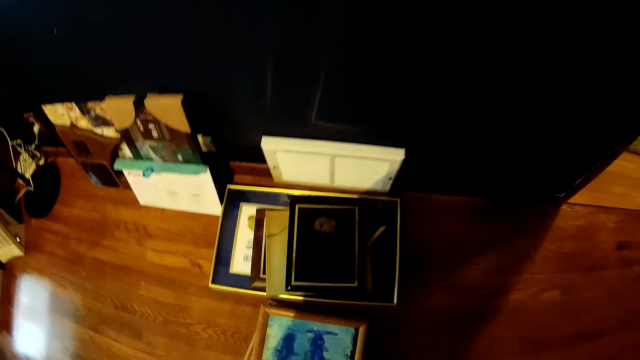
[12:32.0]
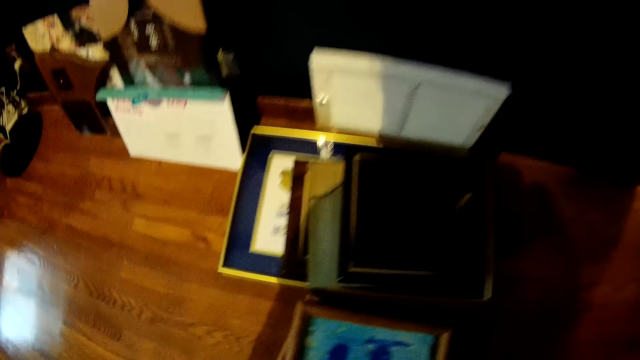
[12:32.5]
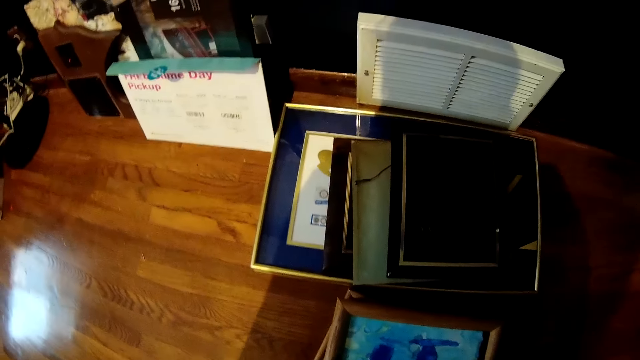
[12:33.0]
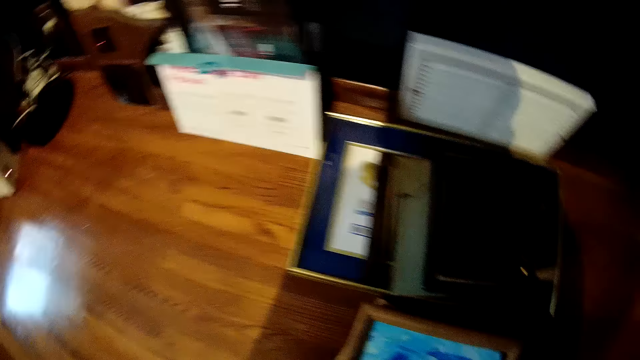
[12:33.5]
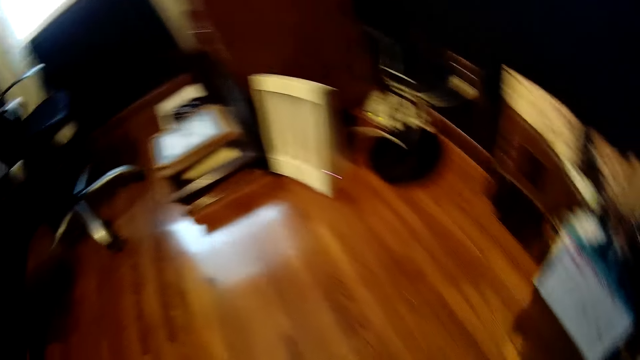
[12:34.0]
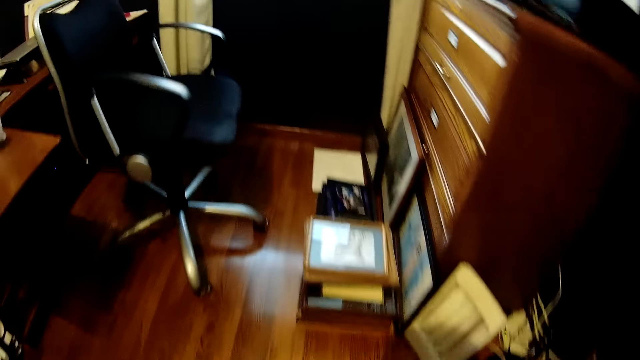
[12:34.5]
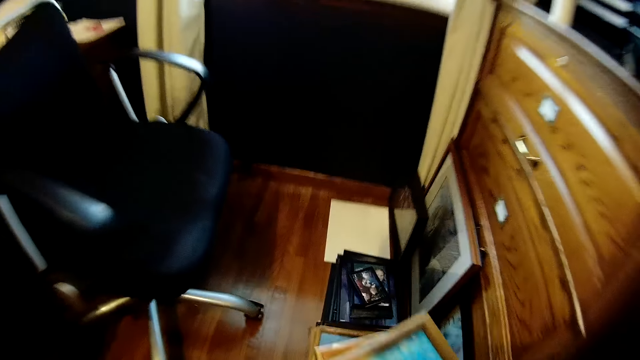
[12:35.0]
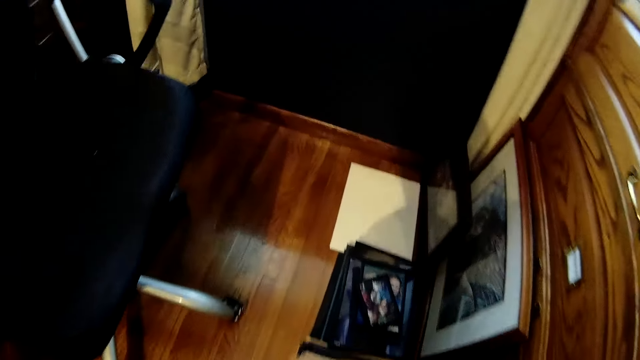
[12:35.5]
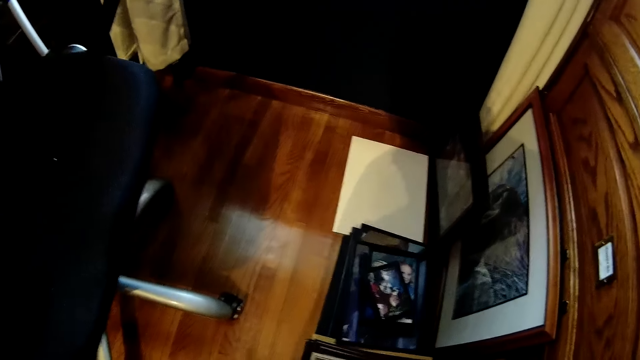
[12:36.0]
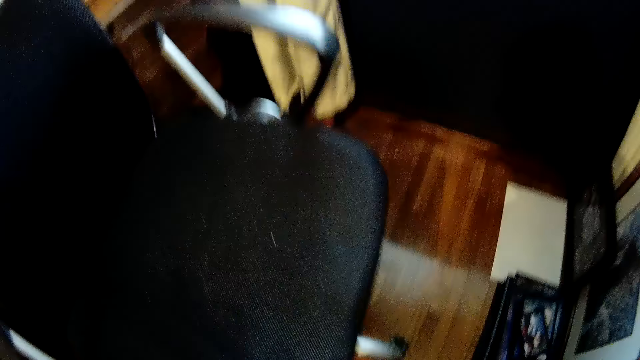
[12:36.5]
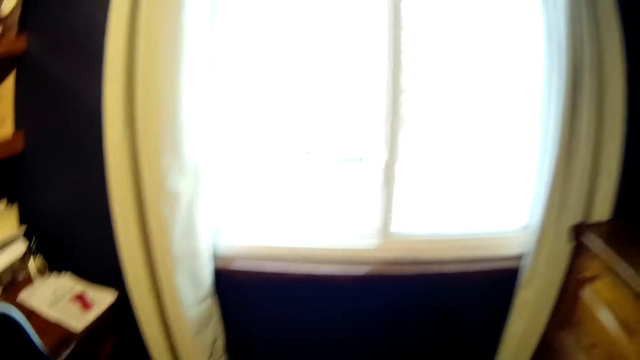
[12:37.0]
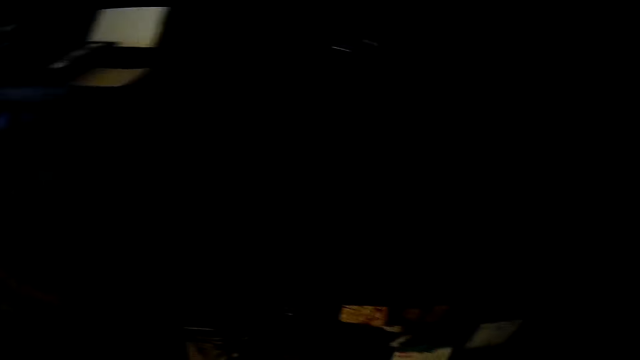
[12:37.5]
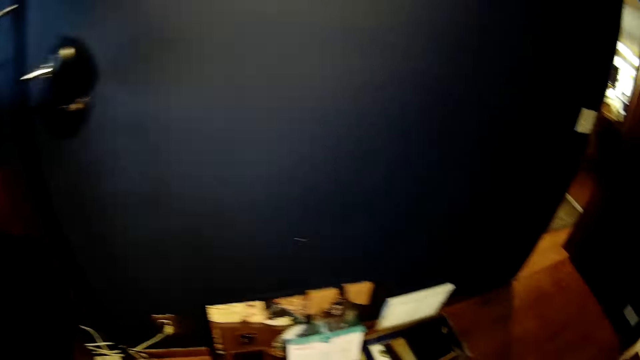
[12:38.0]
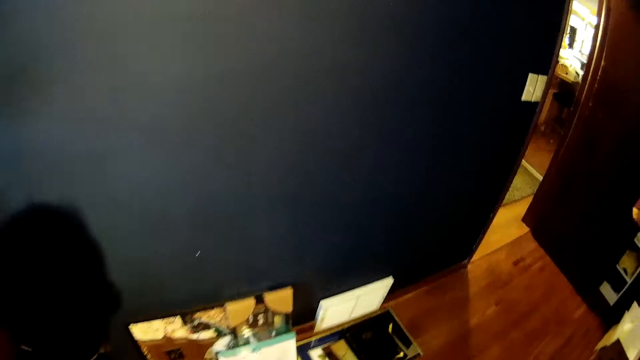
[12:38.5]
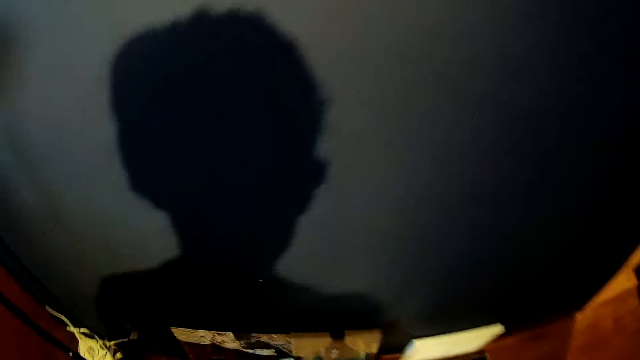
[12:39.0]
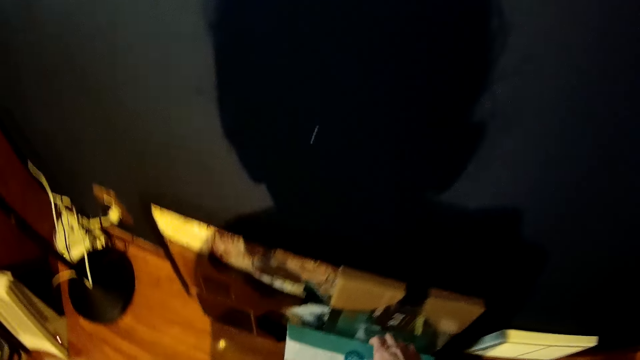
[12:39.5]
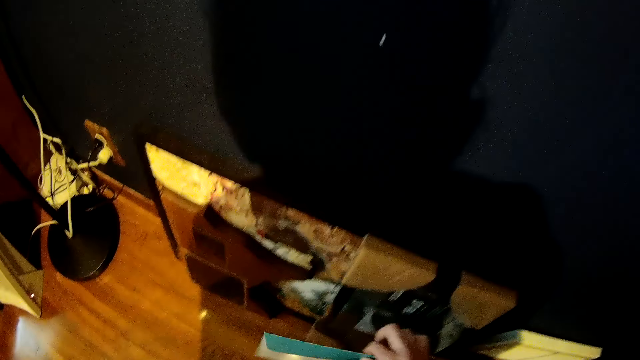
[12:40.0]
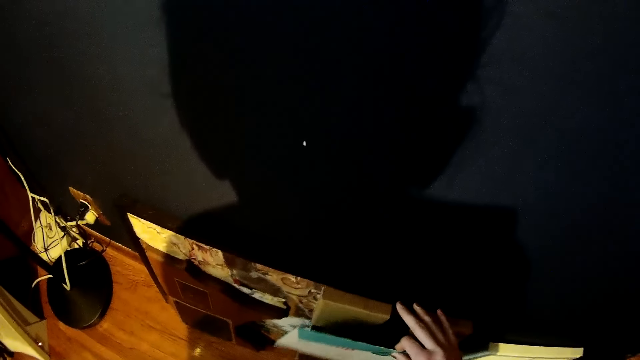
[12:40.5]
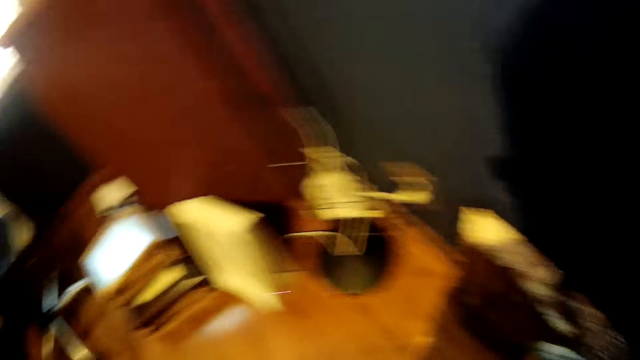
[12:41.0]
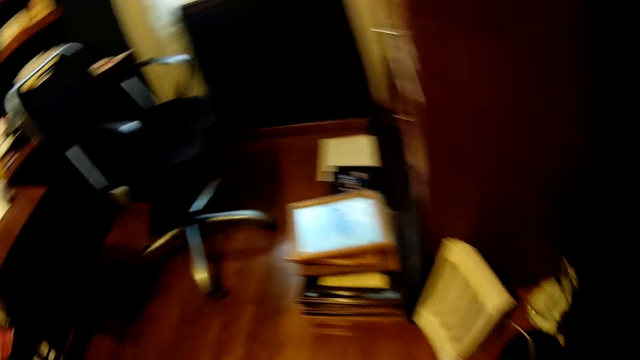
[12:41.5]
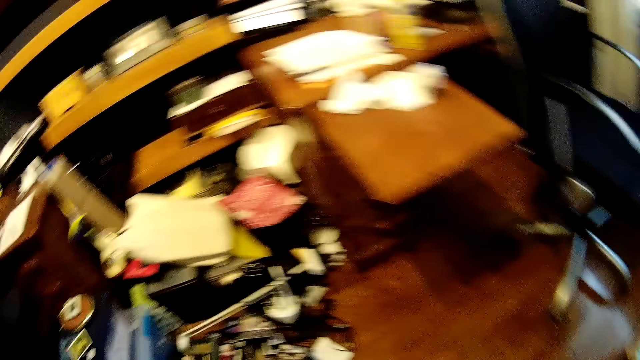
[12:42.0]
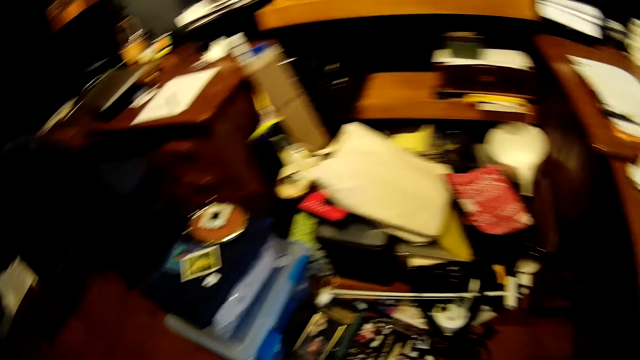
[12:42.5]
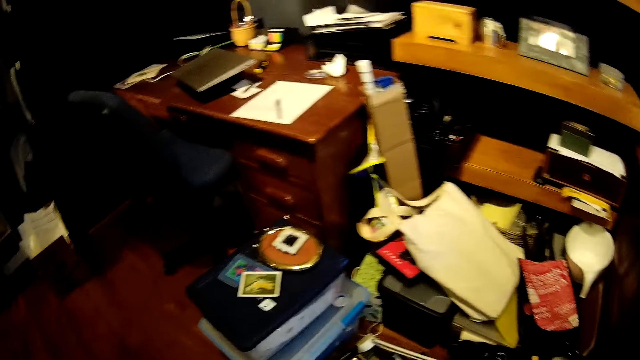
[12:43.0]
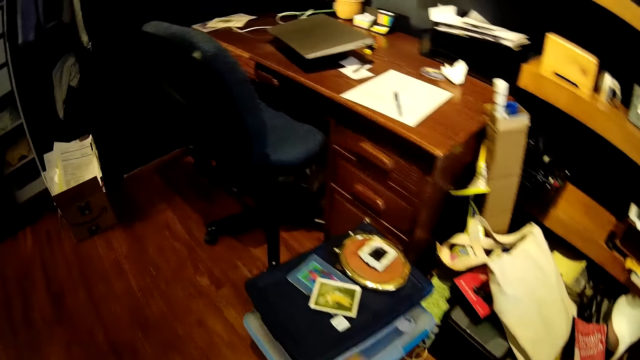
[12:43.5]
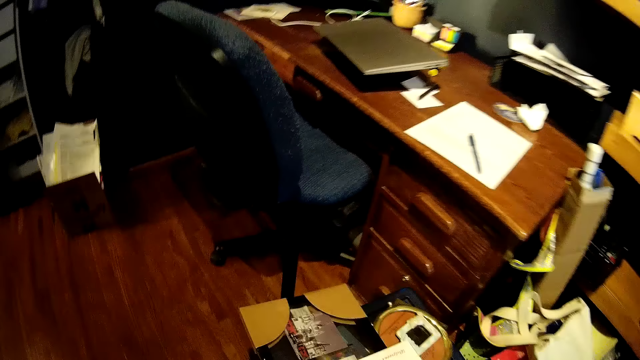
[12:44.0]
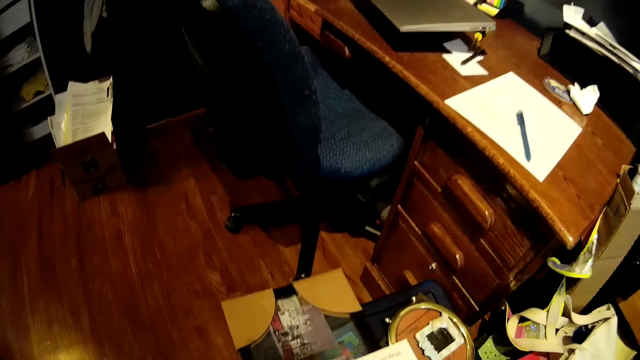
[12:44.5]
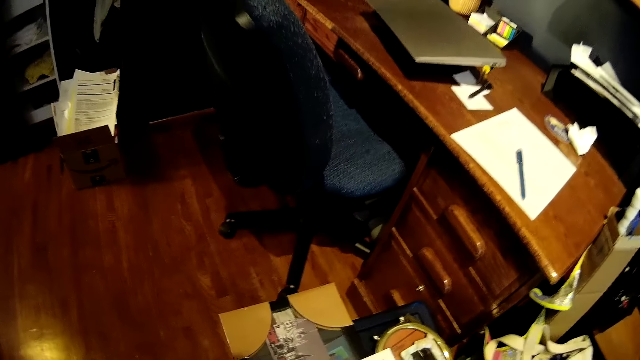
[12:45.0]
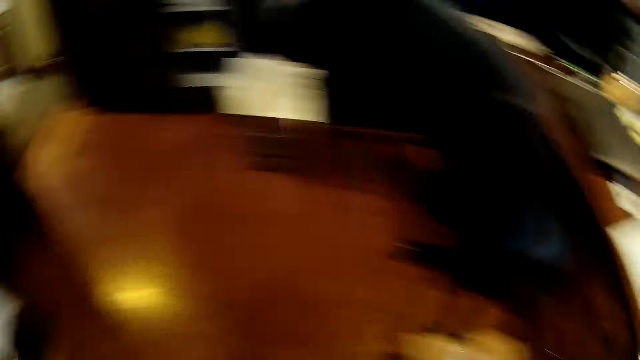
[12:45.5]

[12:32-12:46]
The camera wearer picks up some frames on the floor. They drop the frames on the stacked frames on the floor. They pick up an envelope on the floor. They pick up a picture frame on the floor and hold the paintings. They place the picture frame on the plastic container.

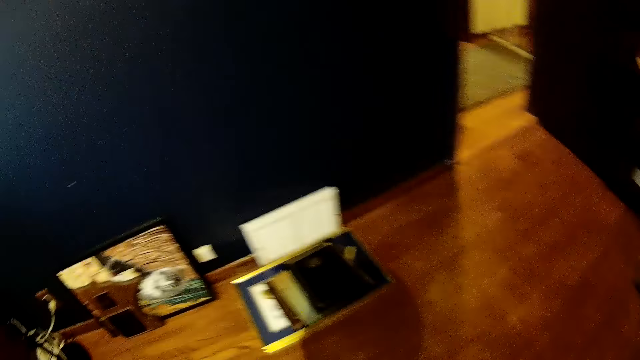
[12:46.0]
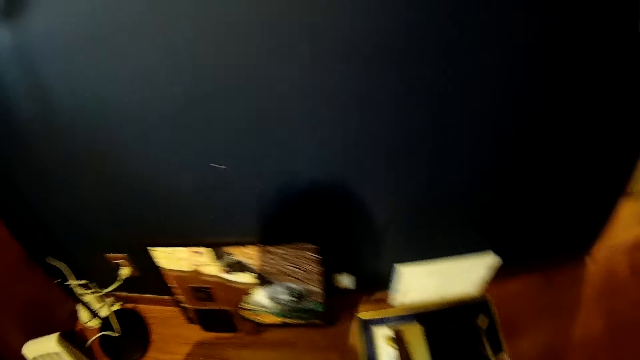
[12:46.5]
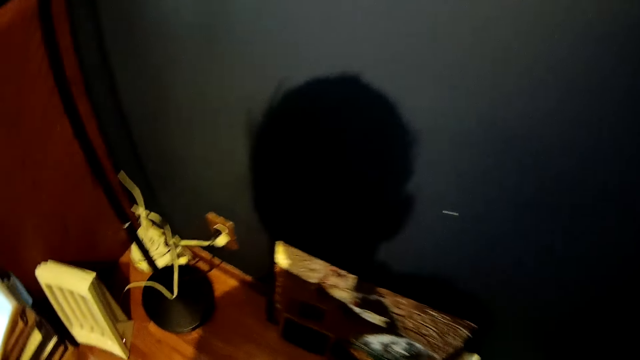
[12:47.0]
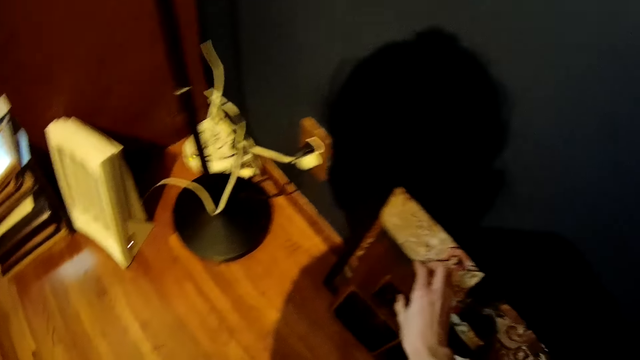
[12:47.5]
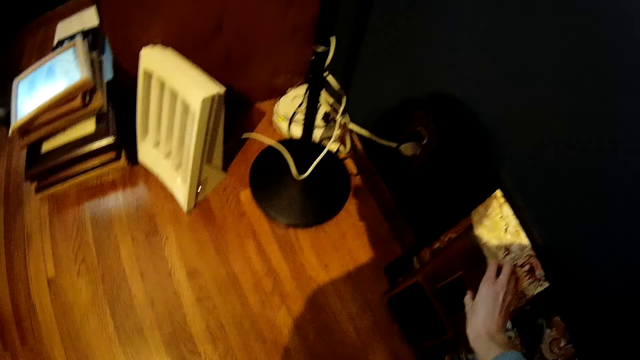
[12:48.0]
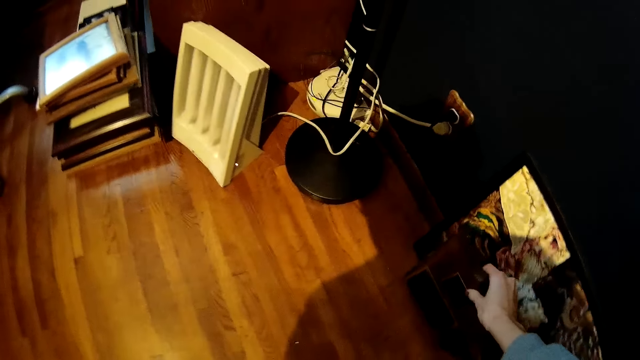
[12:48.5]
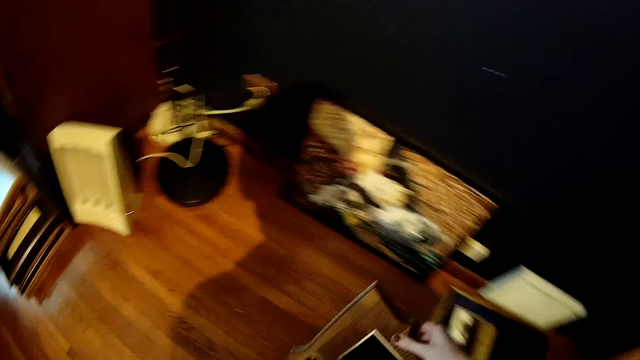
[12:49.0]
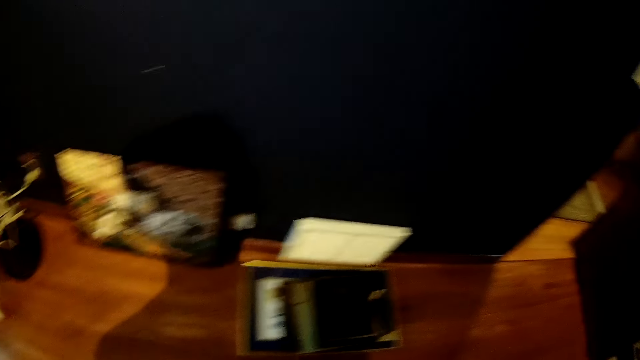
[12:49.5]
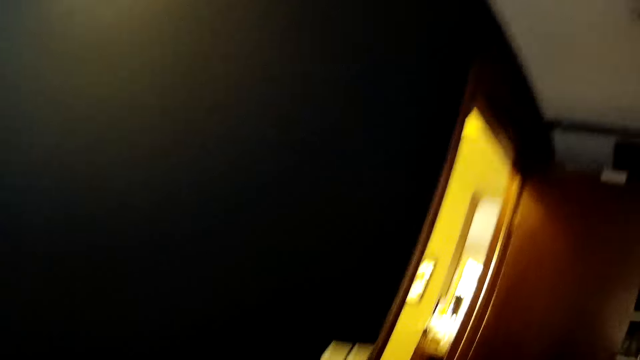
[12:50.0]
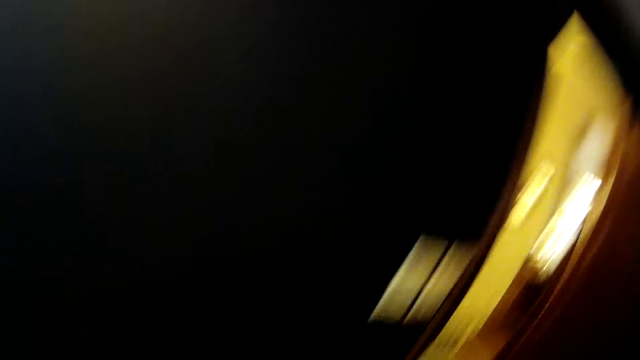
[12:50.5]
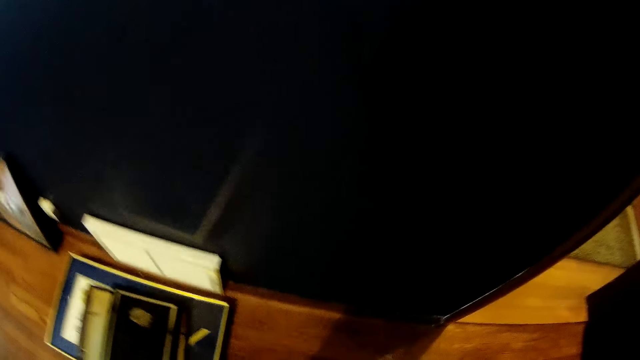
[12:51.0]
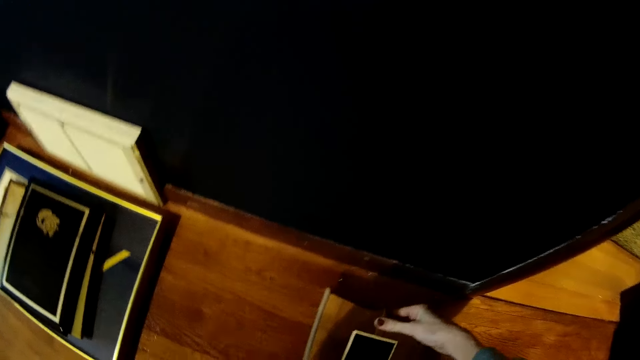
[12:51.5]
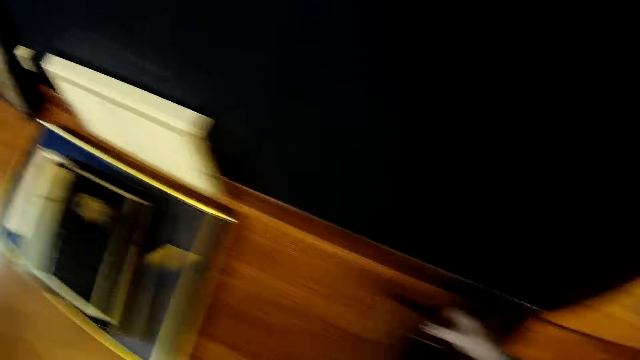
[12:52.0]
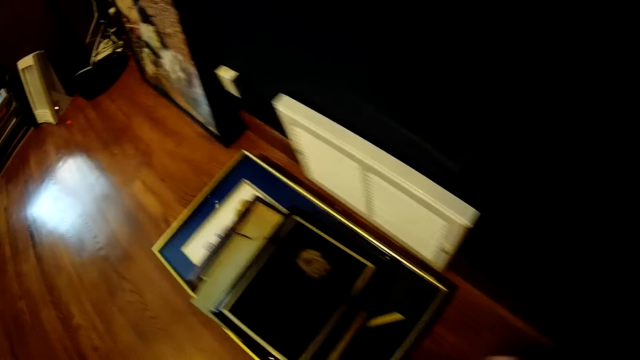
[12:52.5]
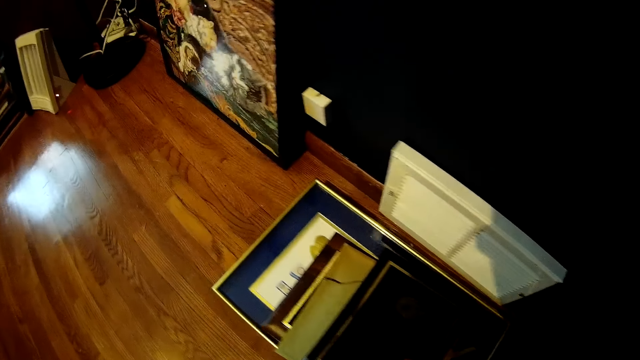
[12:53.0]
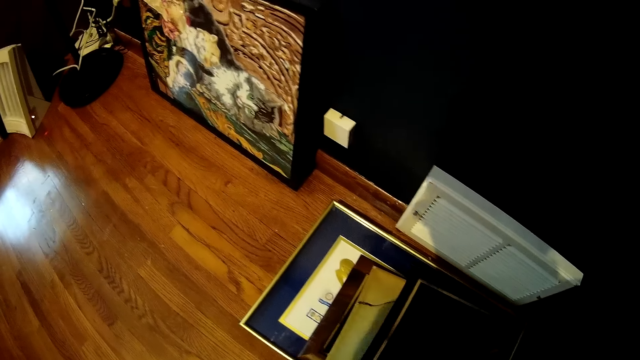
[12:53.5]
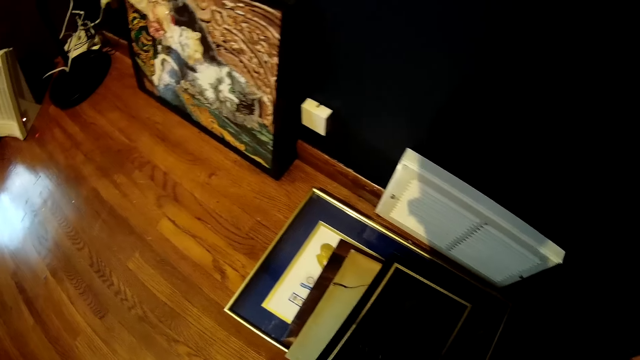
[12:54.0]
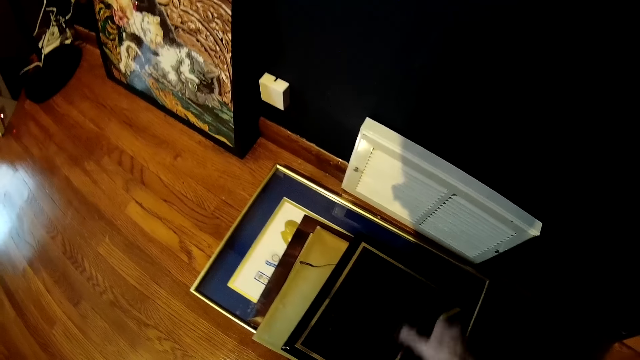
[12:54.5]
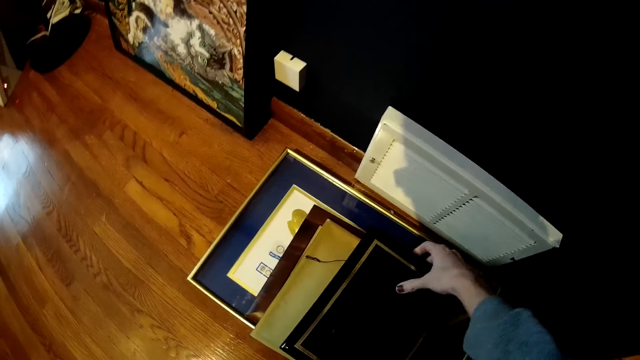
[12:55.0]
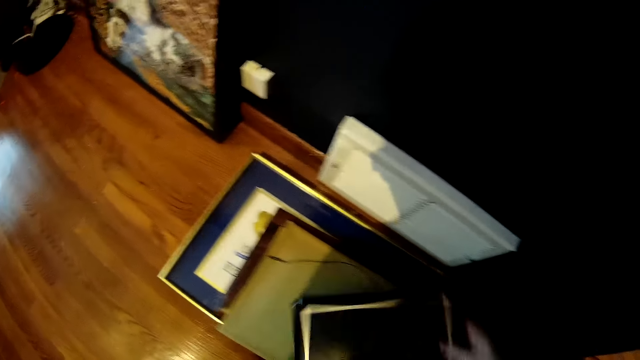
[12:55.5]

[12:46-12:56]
The camera wearer picks up a wooden plaque on the floor. They hold the paints. They drop the wooden plaque on the floor. They pick up a plaque on a picture frame. They pick up the picture frame.
